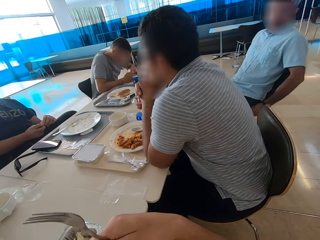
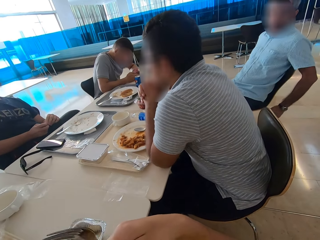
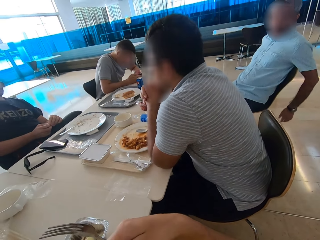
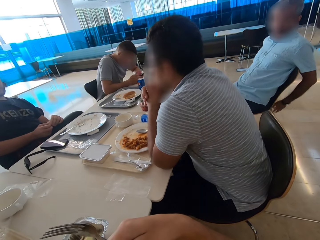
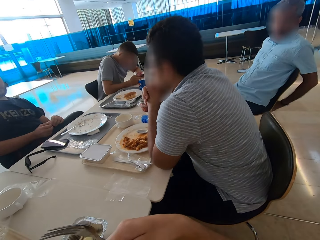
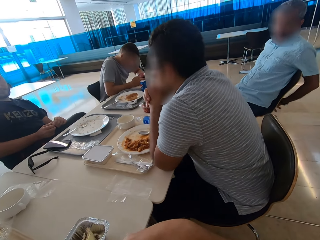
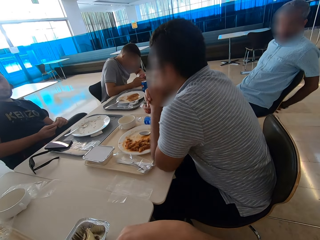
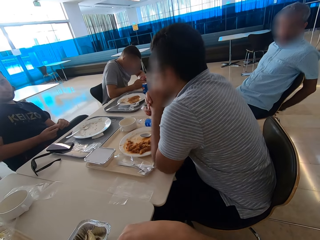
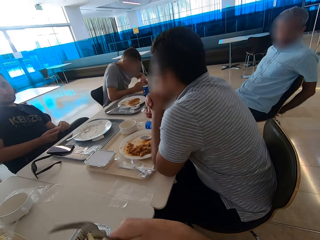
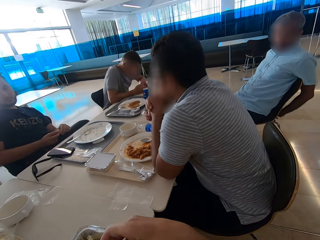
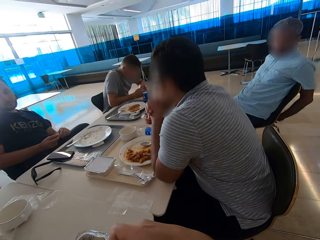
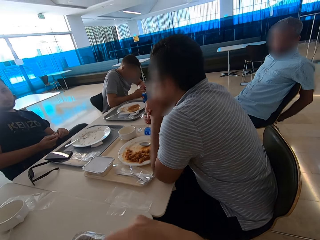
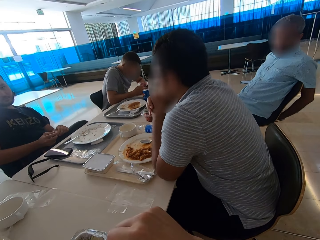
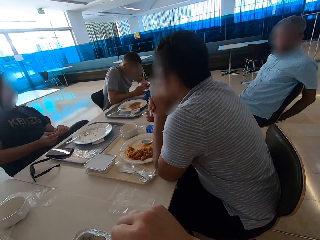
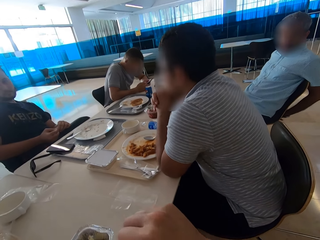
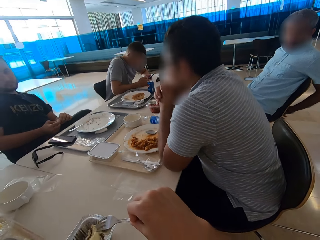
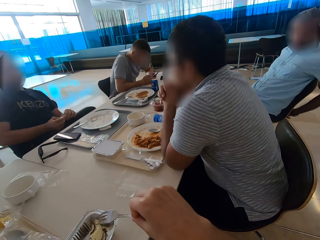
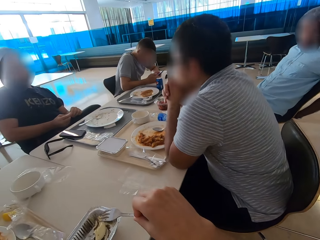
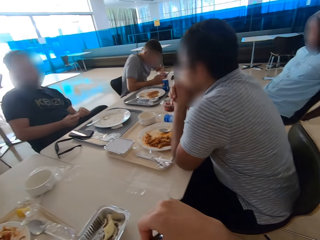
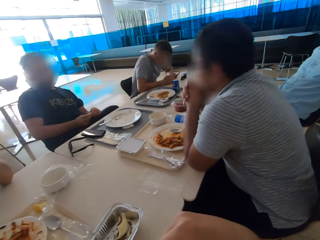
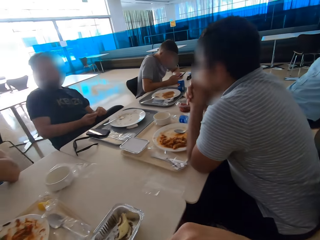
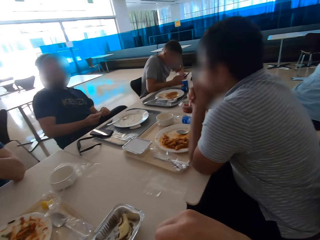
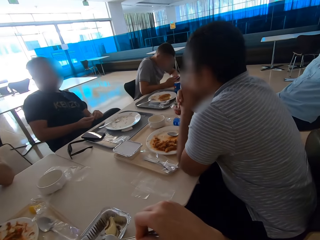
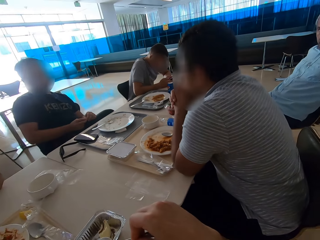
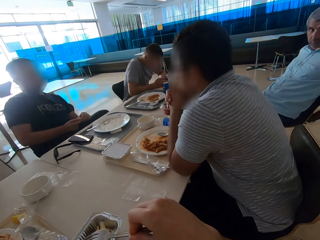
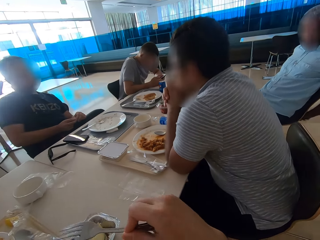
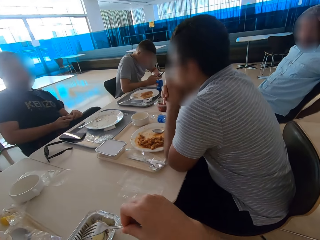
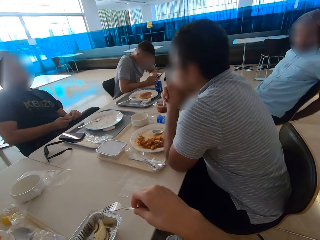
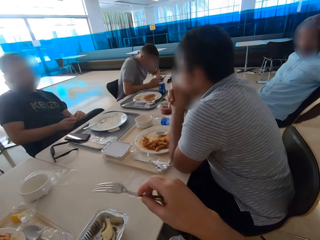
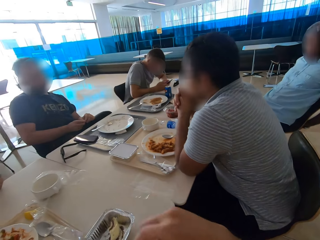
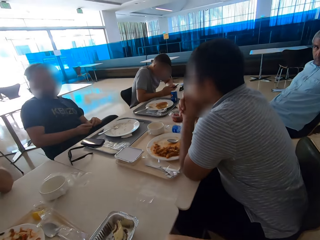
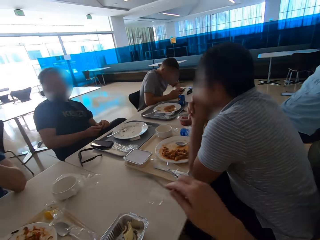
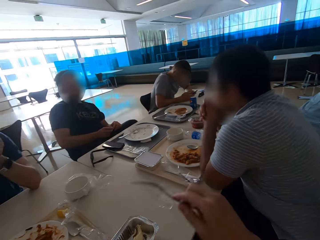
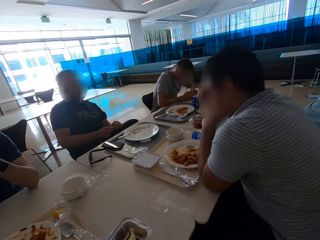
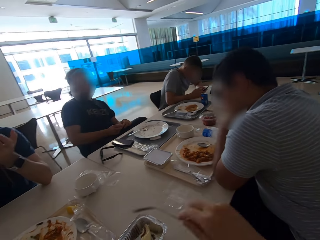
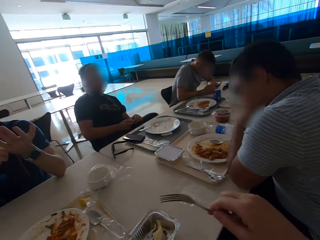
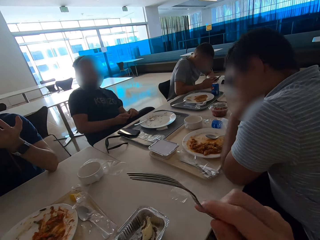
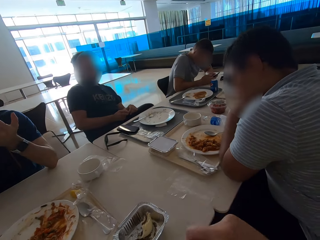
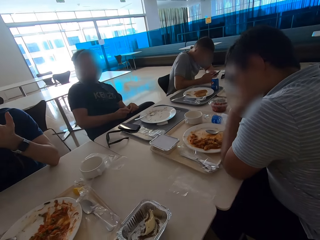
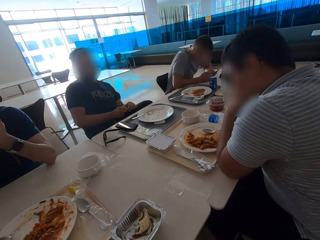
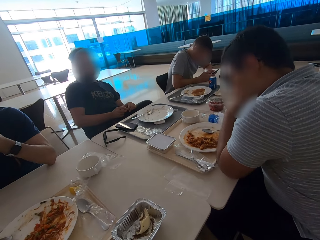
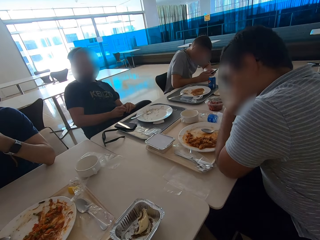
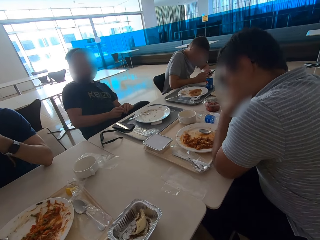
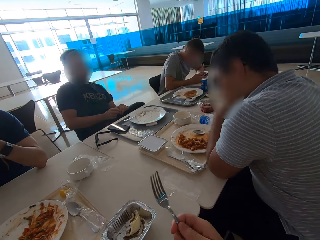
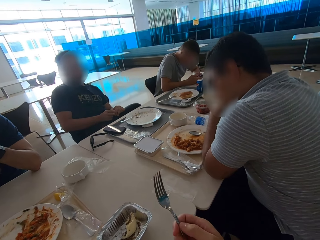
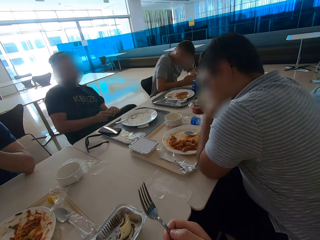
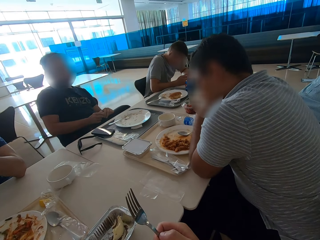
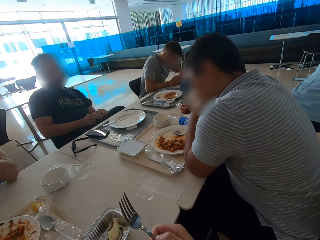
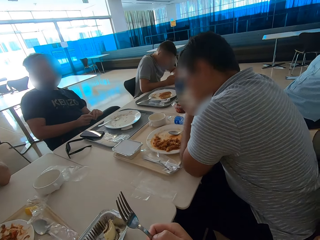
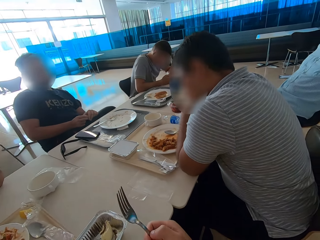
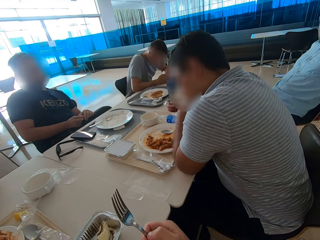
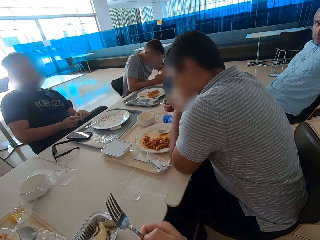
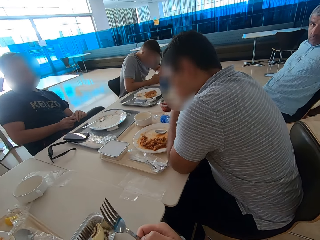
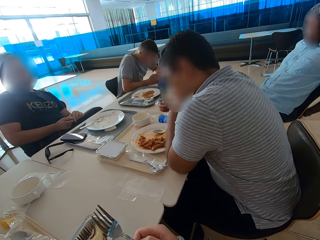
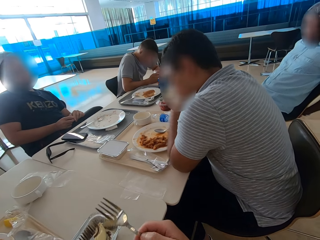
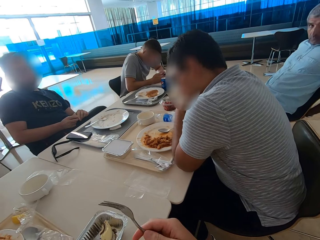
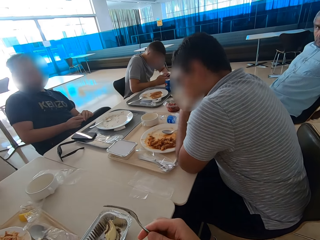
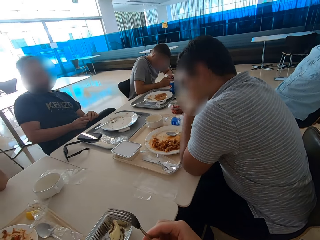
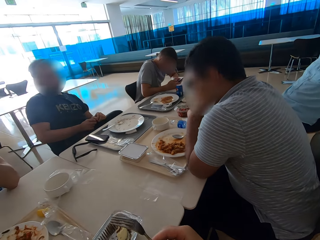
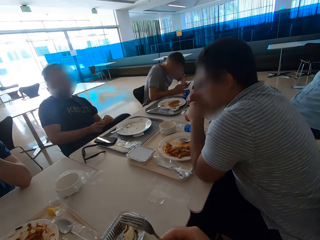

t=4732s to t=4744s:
The camera wearer moves the right hand. A man moves his hands backwards, joins hands and moves his hands. Another man sits close to a third man. The second man sits close to the third man again. A fourth man touches his head. The camera wearer looks around. They use gestures. The first man sits close to the fourth man.

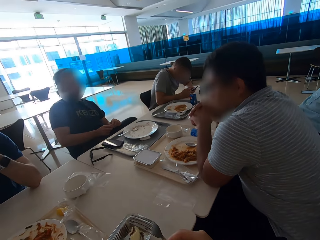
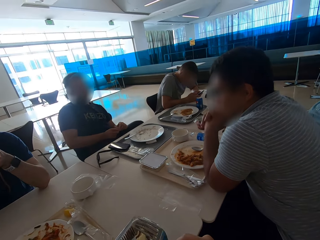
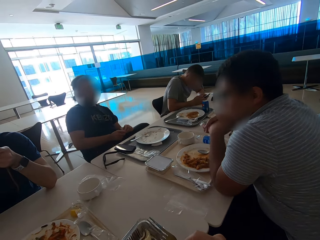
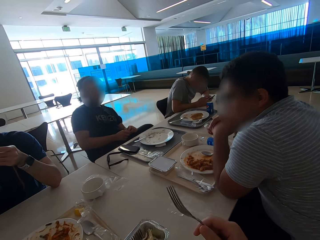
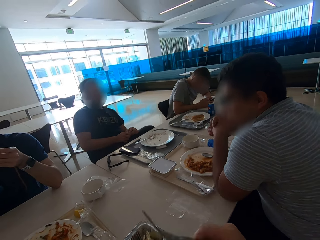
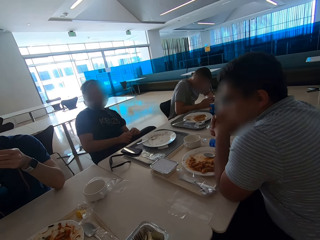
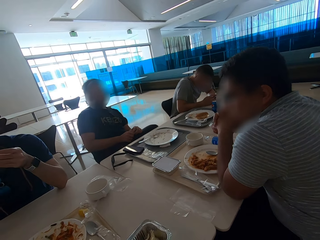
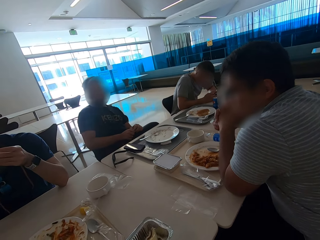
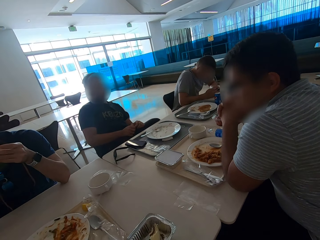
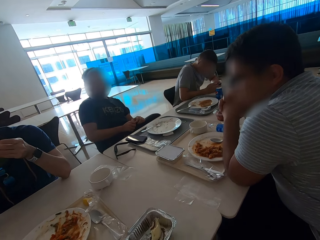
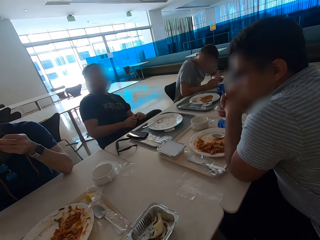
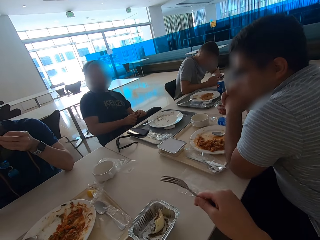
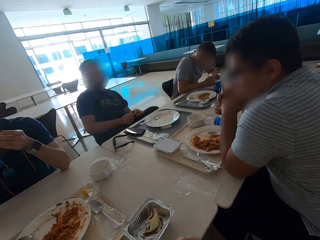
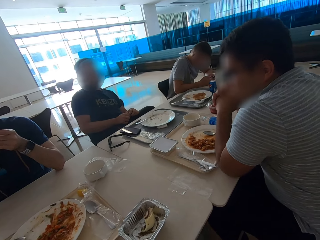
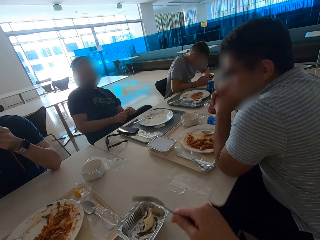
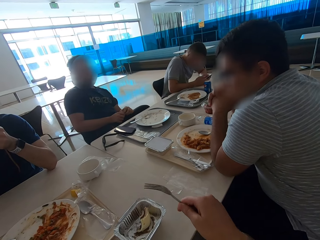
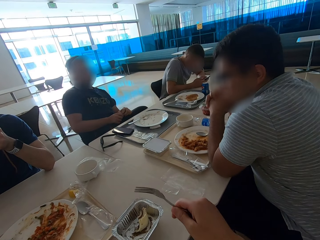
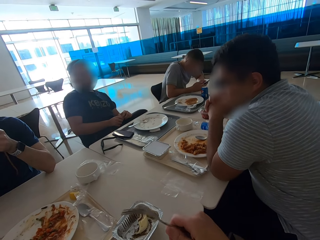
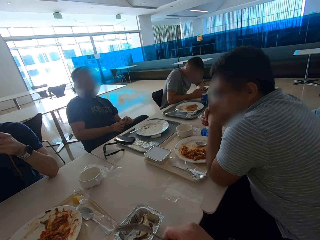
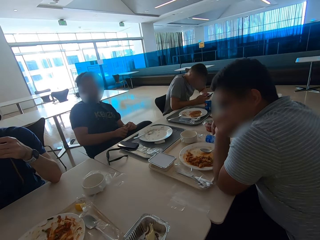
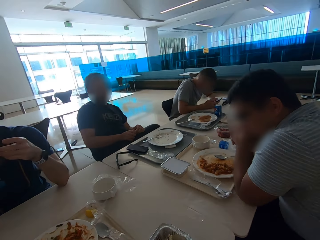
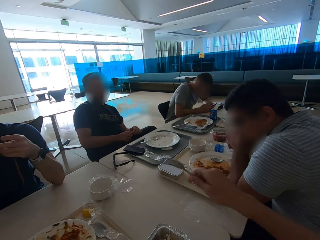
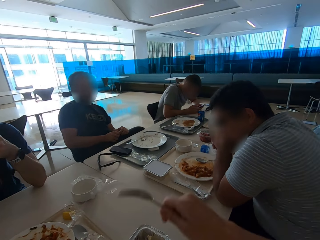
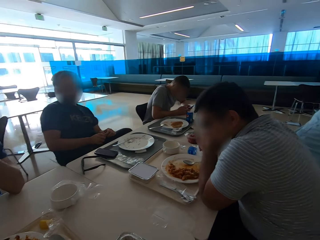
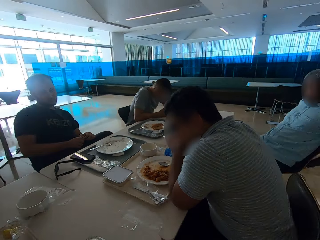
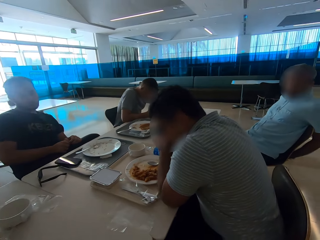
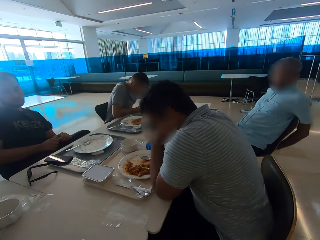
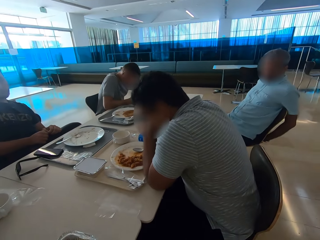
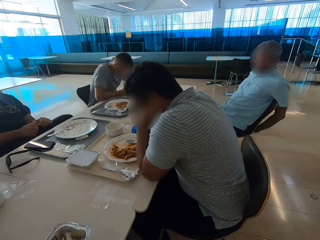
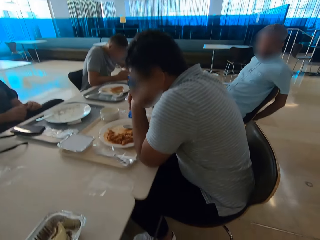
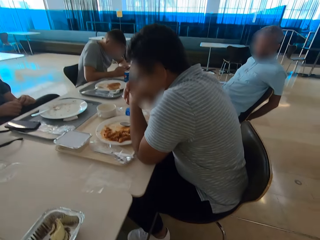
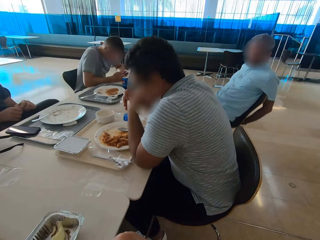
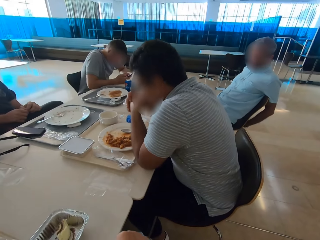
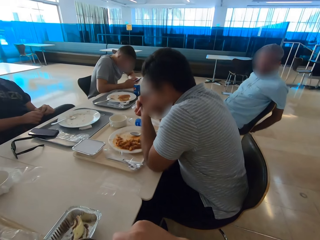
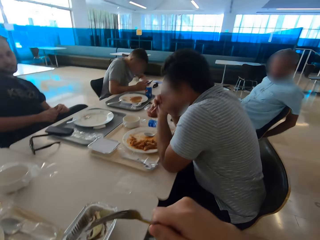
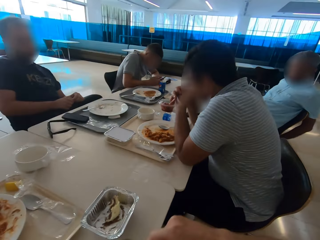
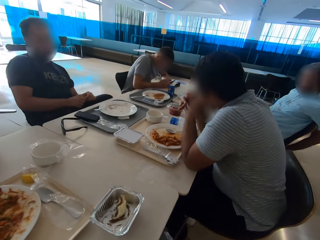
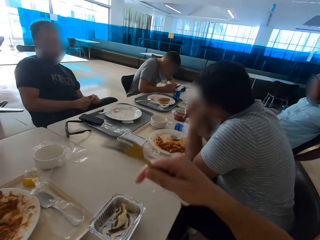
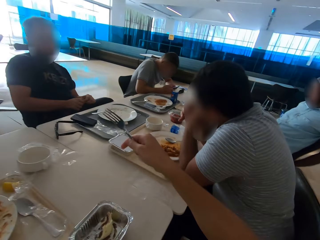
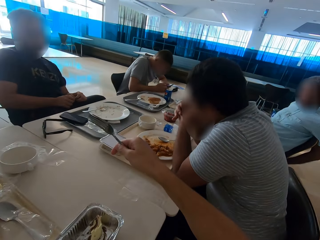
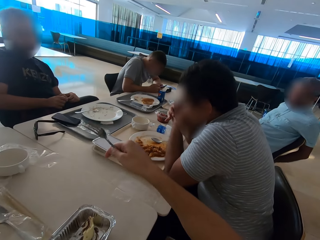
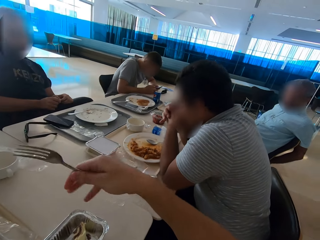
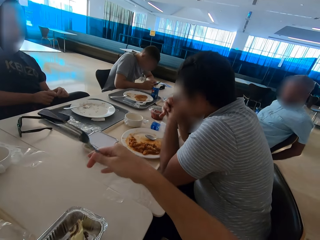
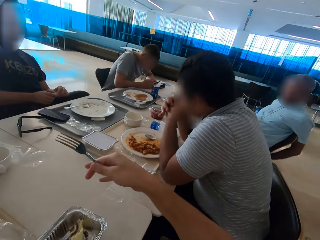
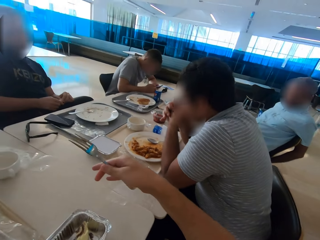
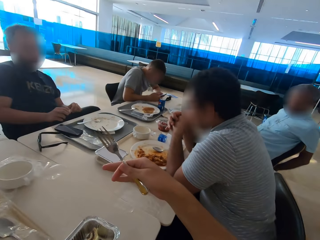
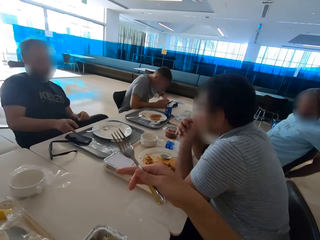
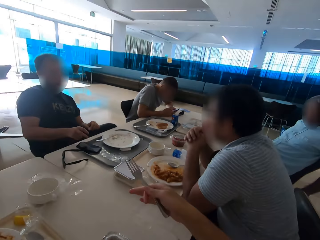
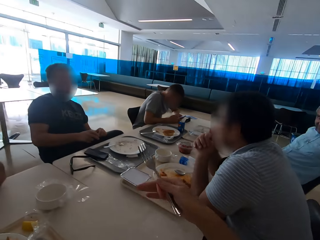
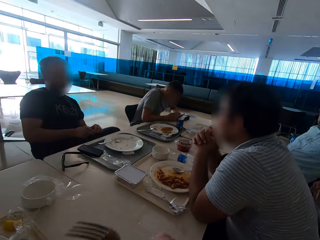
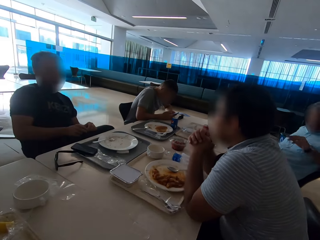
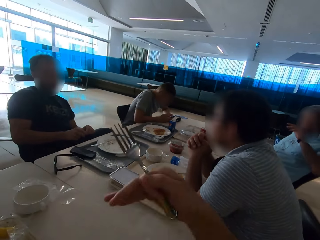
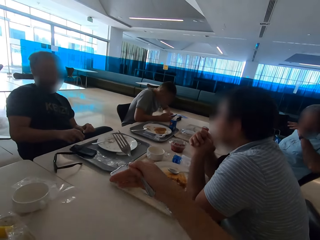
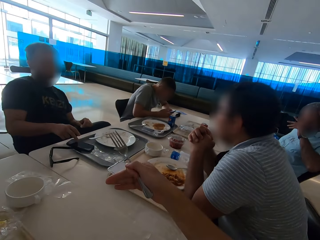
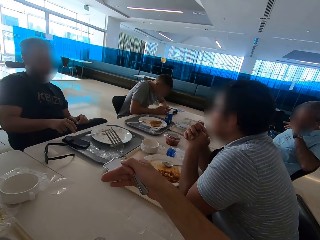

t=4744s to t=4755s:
A man sits close to another man. A third man joins hands. The camera wearer looks around and gestures with the right hand. A fourth man sits close to the third man. The camera wearer looks around. They use gestures. The second man taps on his phone's screen. The fourth man moves his hand. Another man rubs his face with the left hand.
